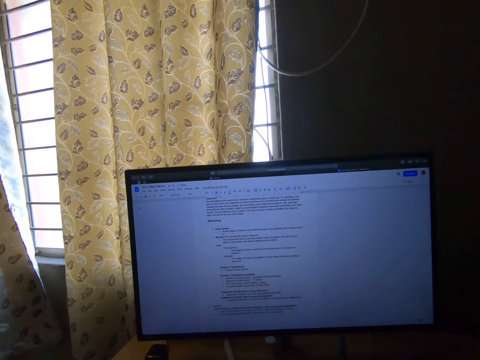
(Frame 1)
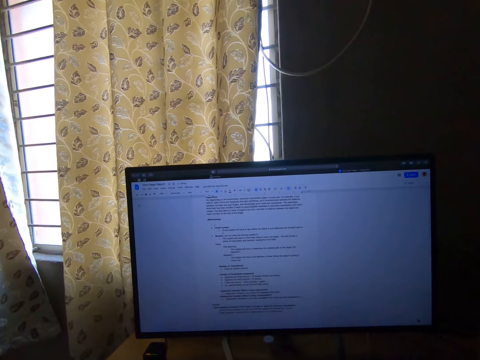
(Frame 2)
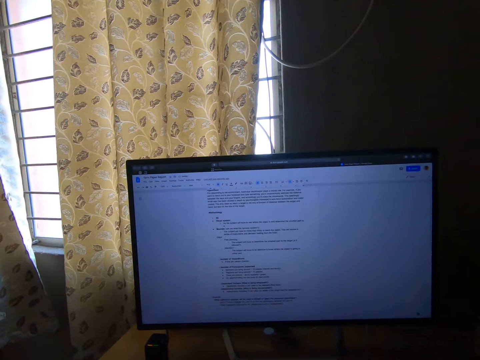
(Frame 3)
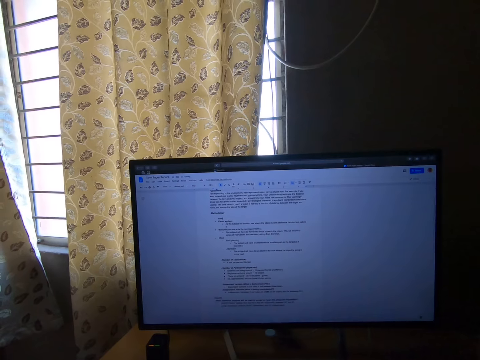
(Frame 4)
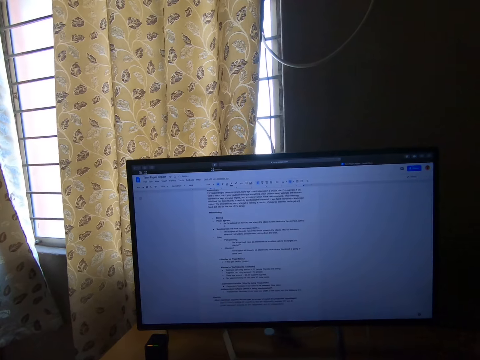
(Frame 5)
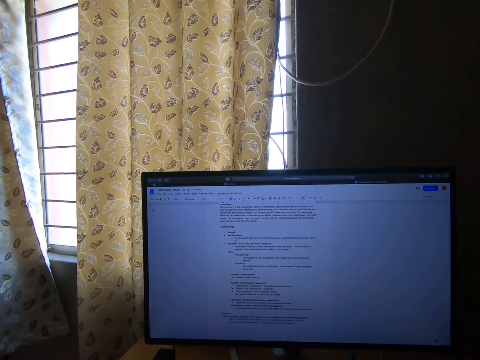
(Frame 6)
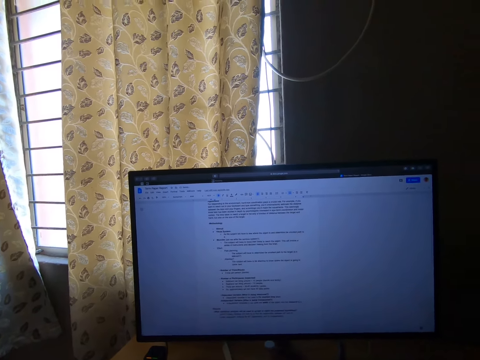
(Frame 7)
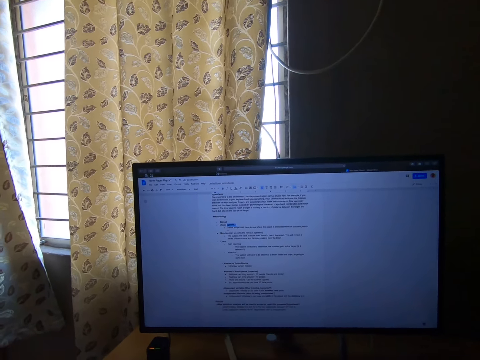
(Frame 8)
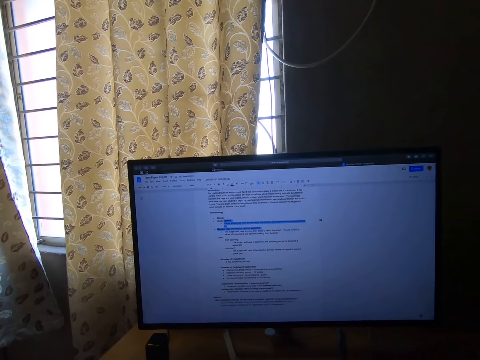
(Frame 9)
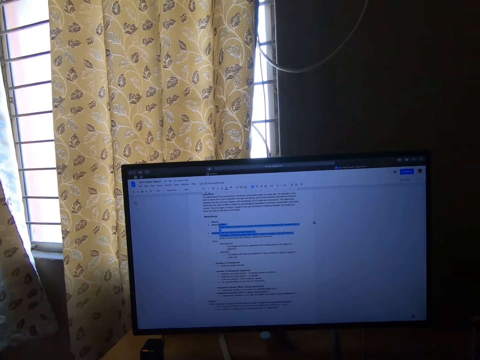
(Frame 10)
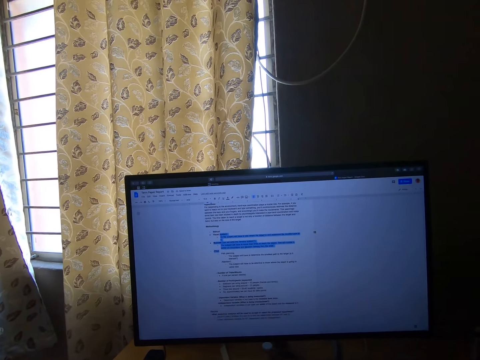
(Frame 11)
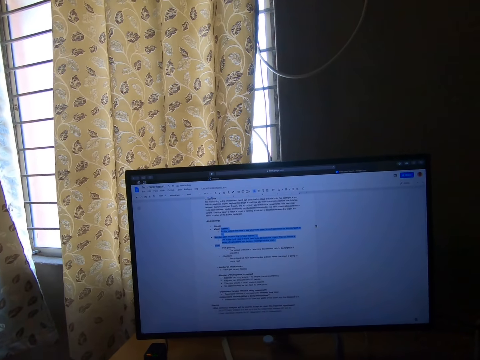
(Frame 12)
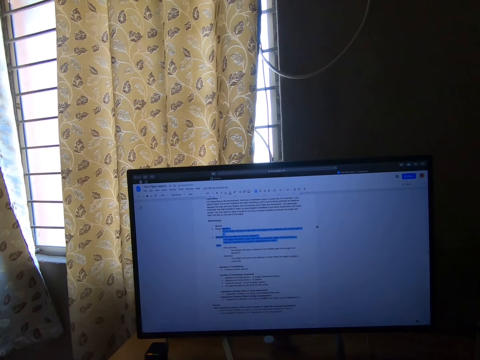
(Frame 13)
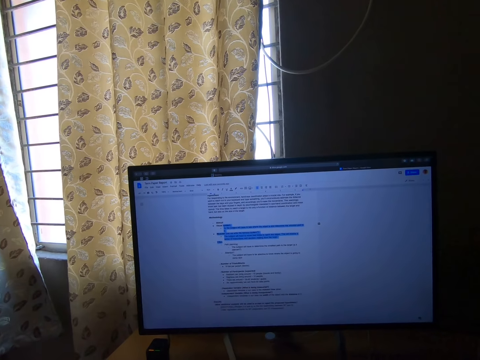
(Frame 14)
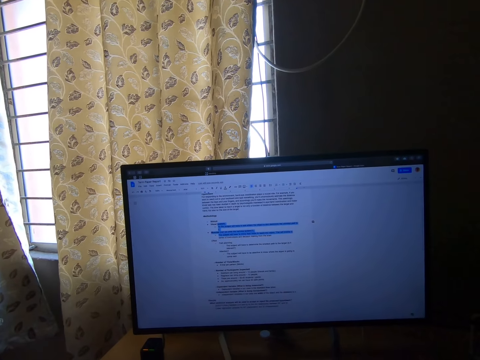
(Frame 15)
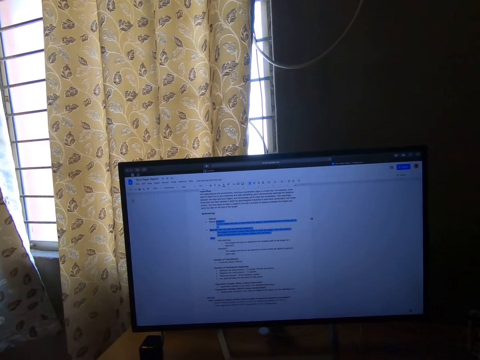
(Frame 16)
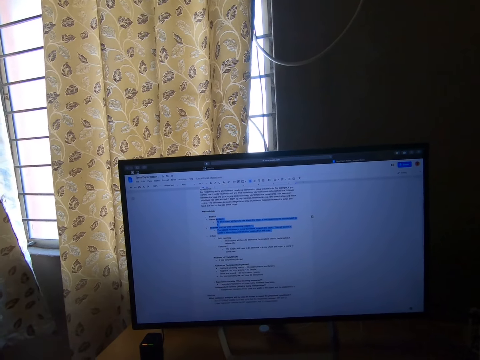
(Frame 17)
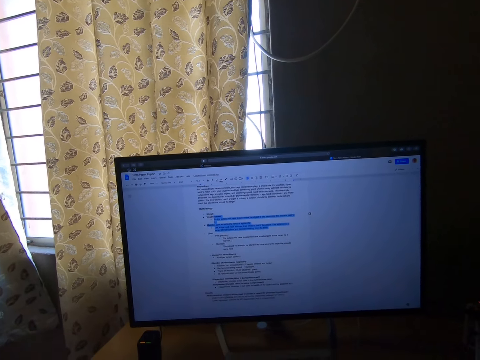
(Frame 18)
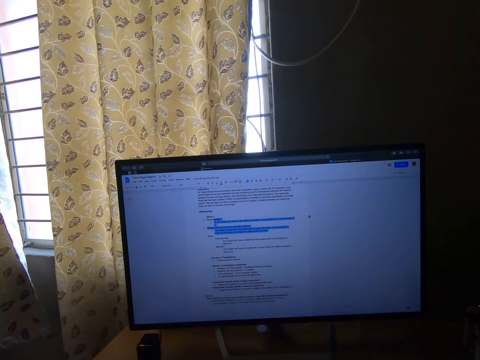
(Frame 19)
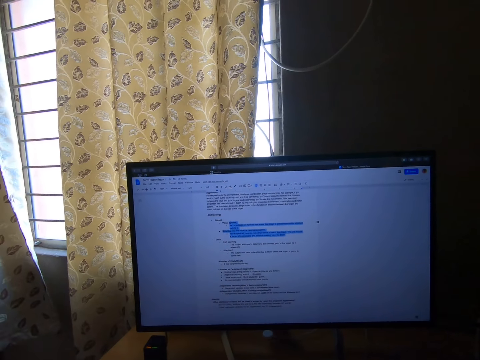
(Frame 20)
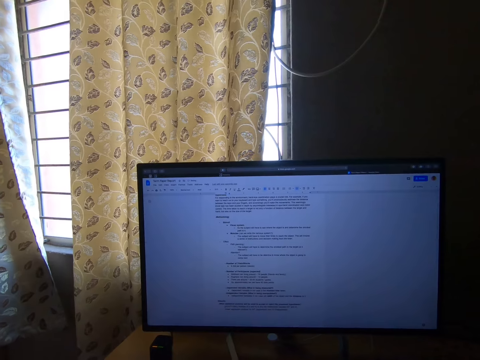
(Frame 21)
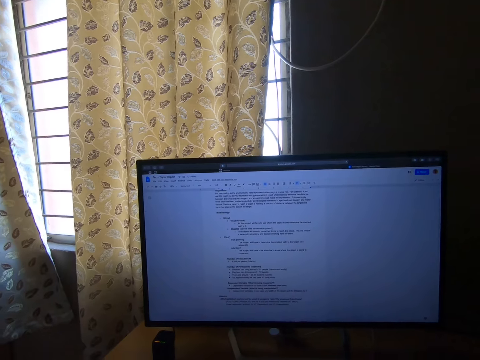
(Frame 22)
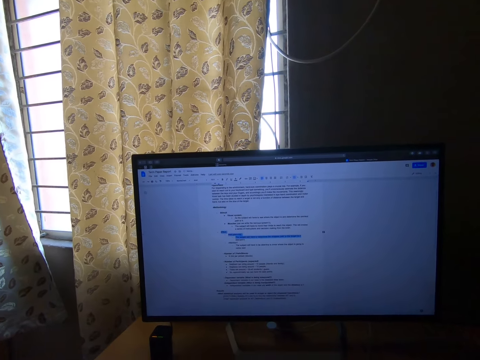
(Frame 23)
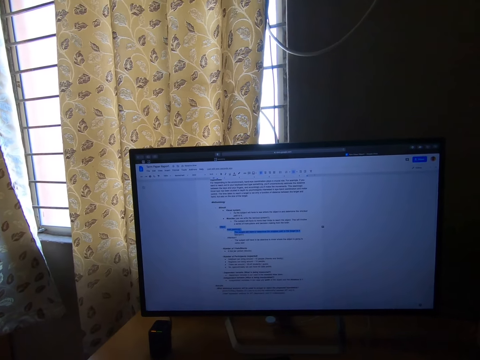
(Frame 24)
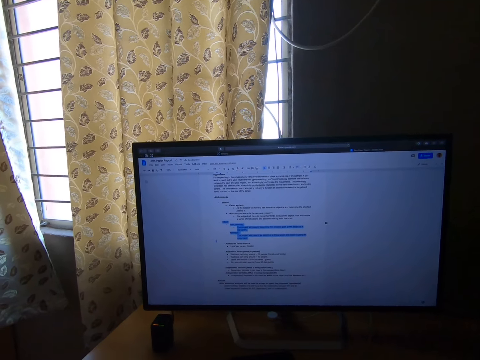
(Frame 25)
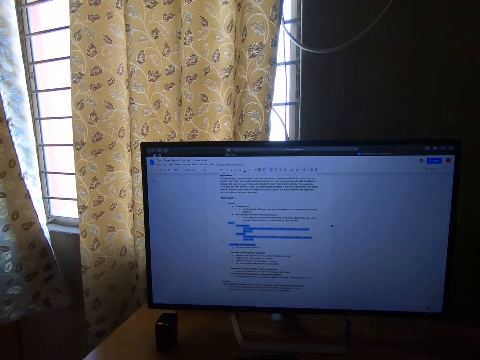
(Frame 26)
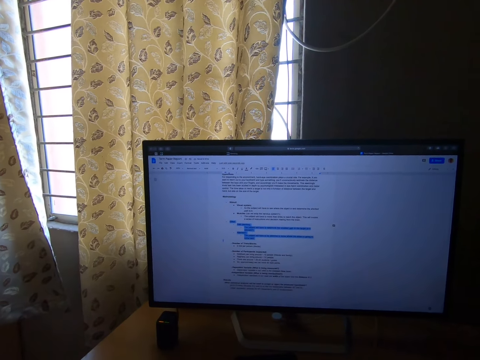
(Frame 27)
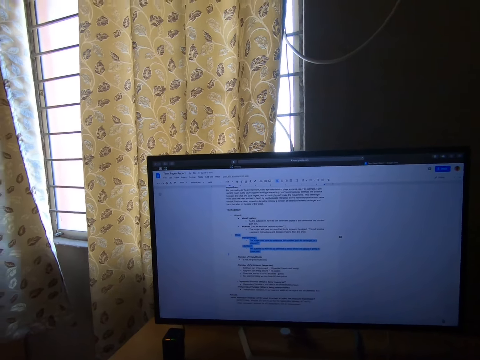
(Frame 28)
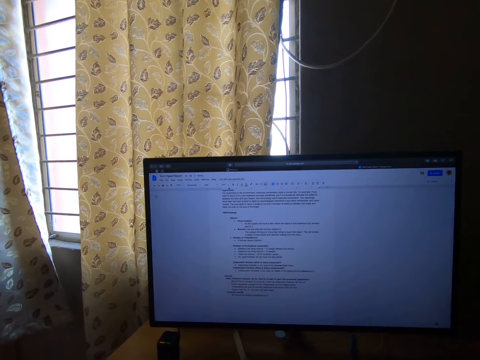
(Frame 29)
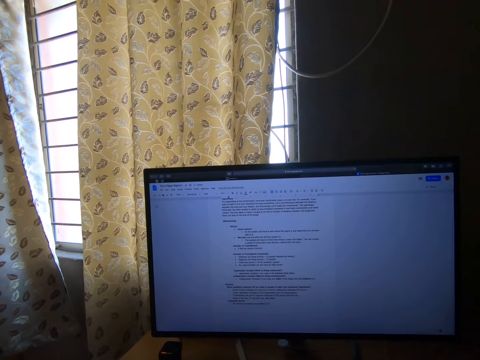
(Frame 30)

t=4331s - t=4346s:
The camera wearer highlights the text or notes on the screen of the computer with the mouse.

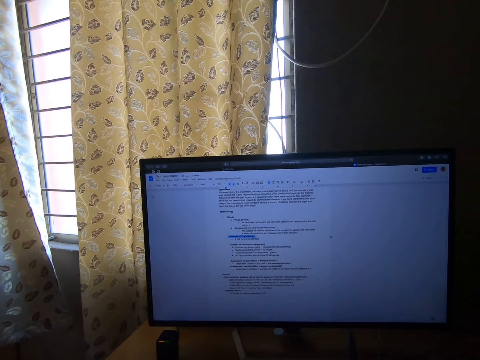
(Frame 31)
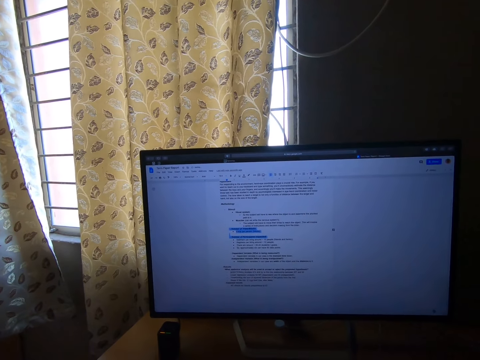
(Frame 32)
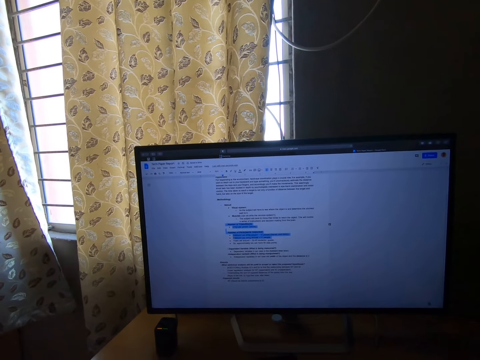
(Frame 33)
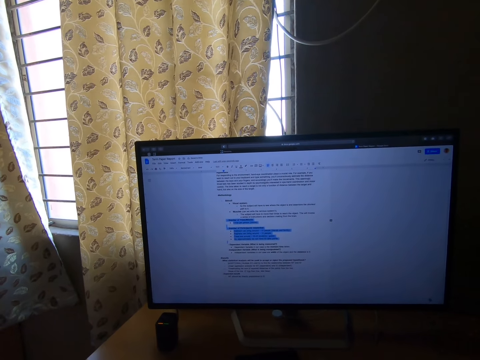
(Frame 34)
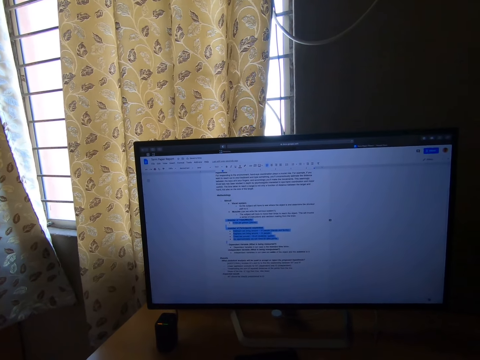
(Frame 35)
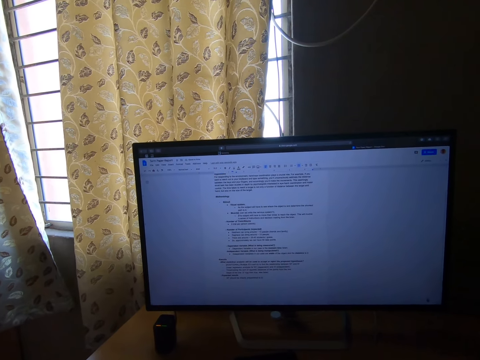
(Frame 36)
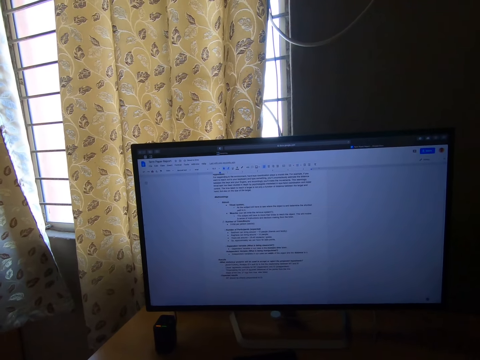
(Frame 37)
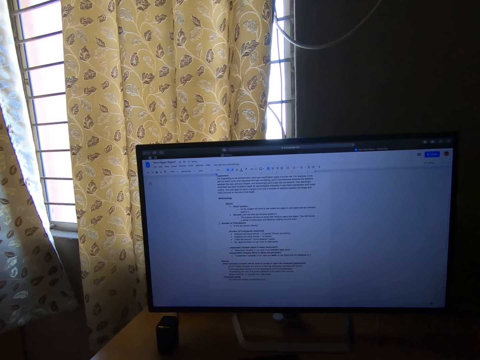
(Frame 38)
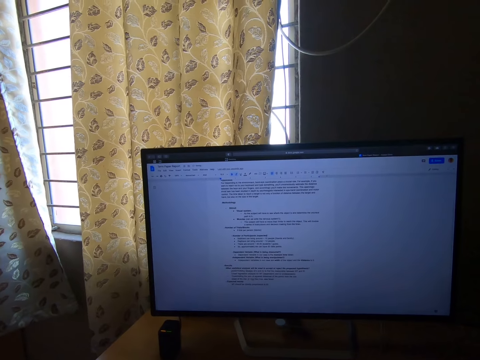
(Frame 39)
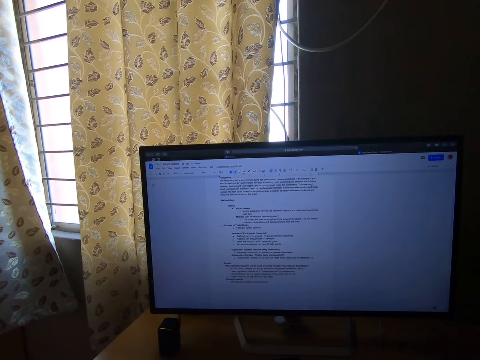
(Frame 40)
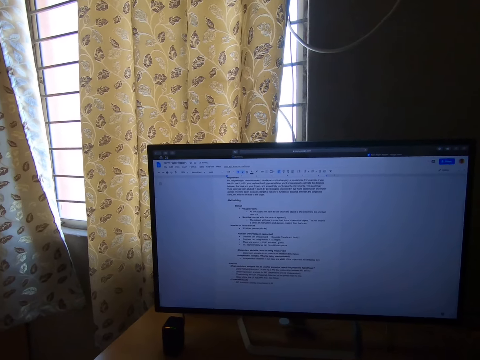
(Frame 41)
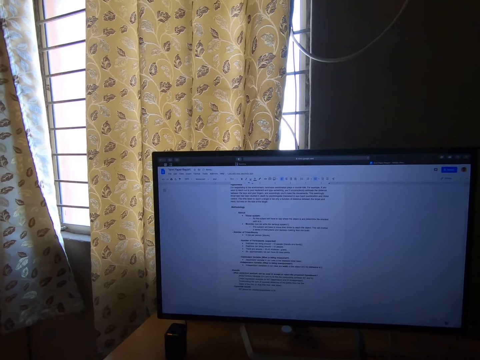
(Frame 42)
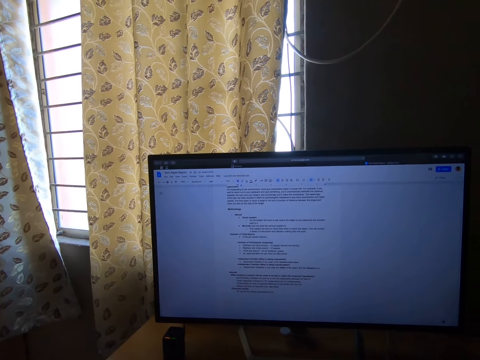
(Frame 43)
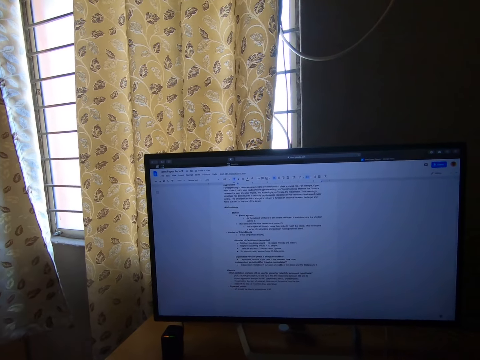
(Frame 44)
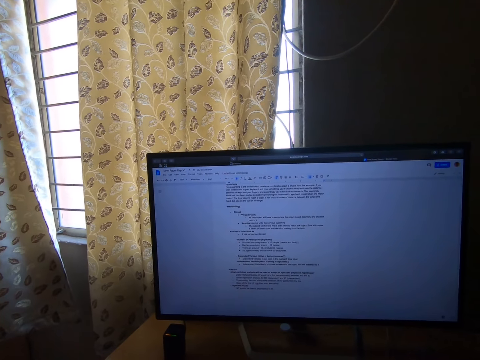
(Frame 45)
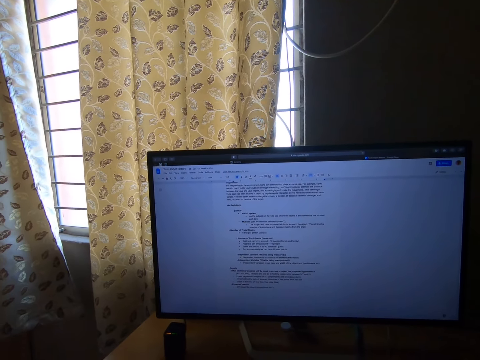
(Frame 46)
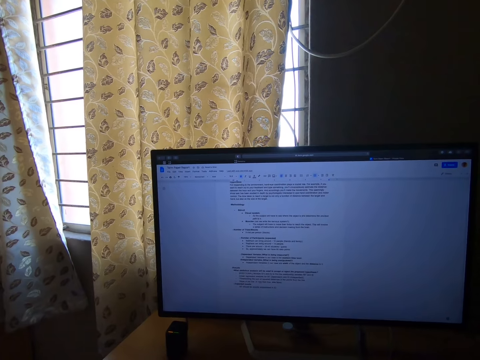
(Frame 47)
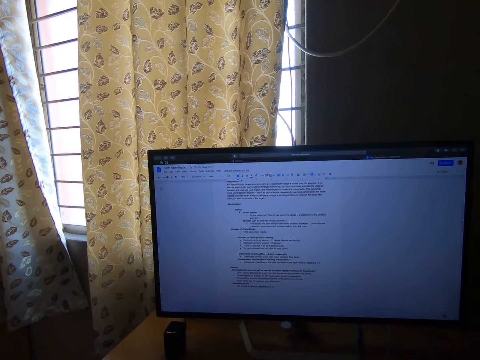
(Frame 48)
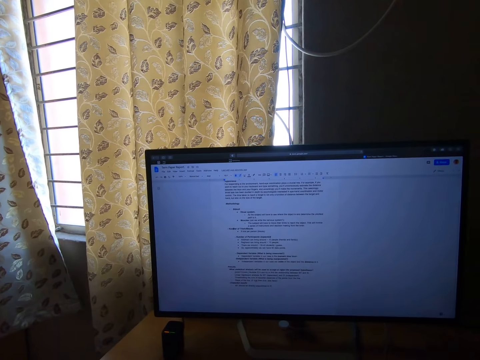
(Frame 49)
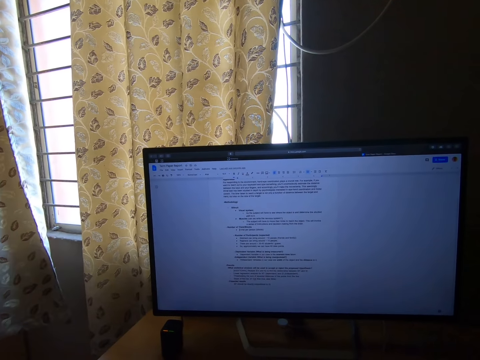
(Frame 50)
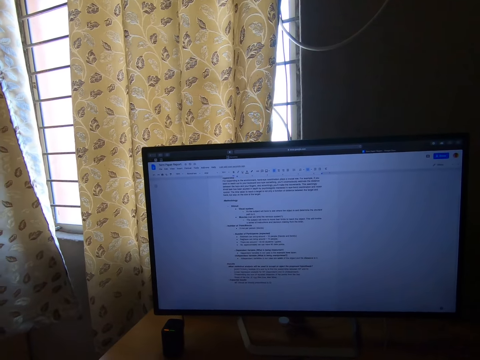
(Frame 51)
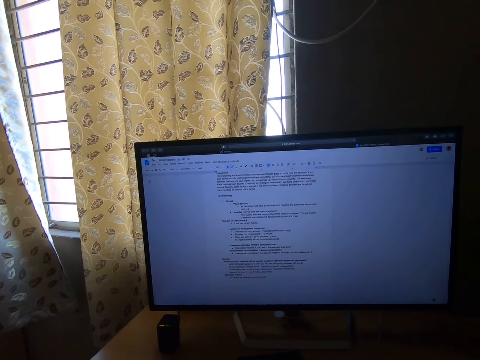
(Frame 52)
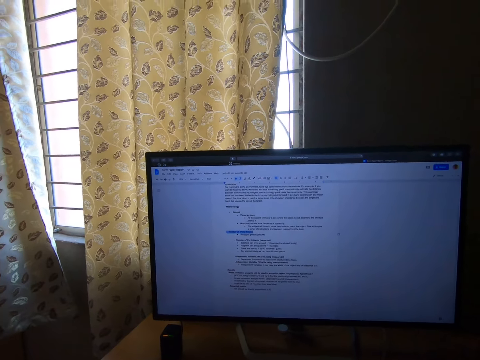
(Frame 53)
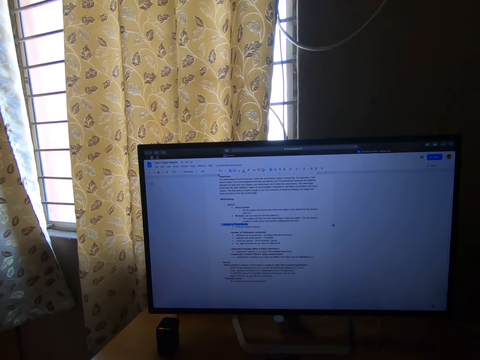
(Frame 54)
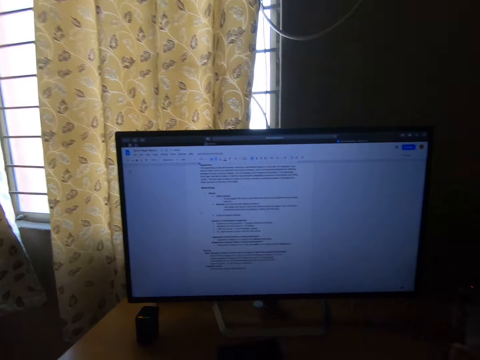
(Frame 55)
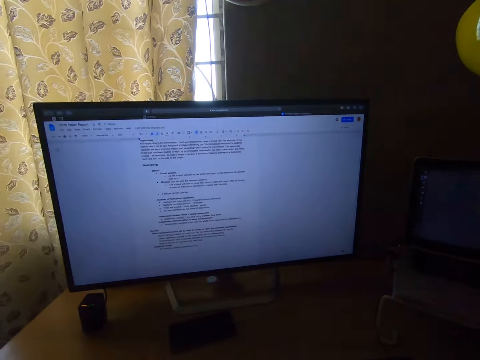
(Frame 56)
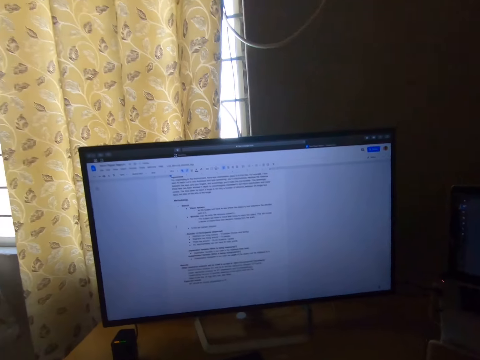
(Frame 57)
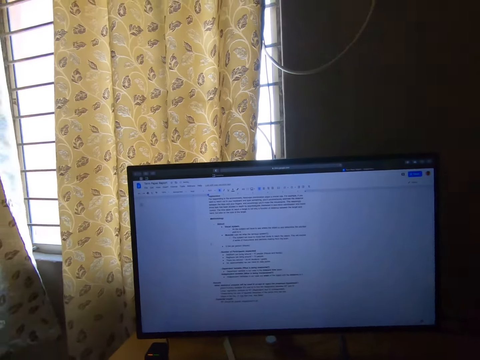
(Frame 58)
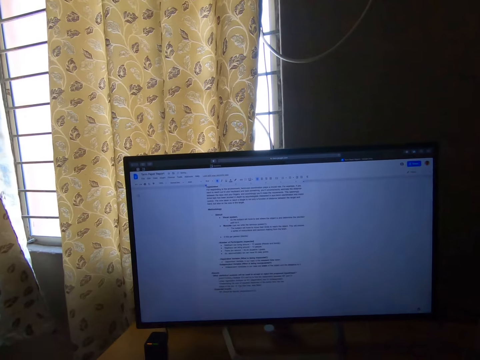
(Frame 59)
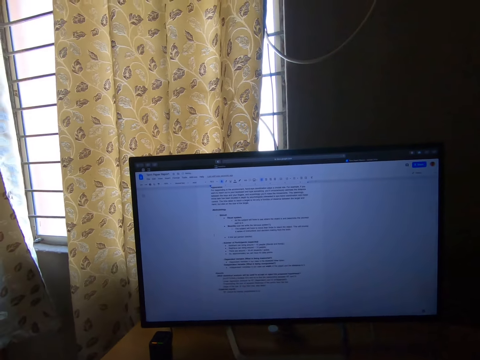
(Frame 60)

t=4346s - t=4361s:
The camera wearer reads the notes in the computer.
